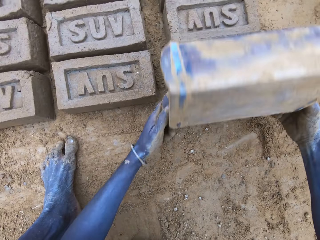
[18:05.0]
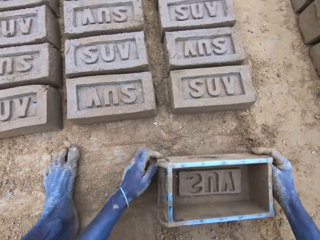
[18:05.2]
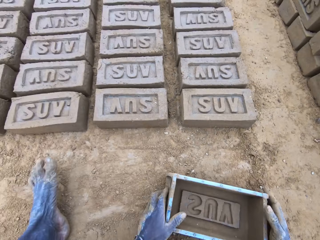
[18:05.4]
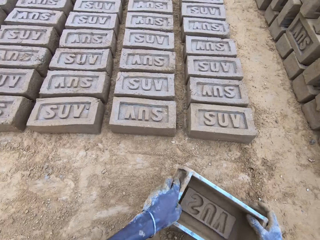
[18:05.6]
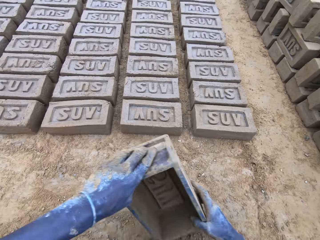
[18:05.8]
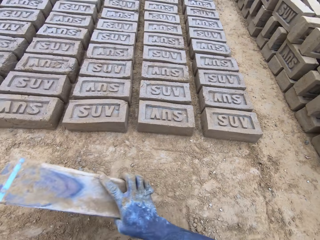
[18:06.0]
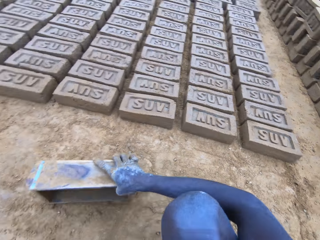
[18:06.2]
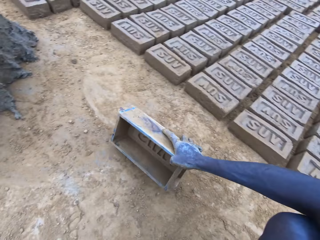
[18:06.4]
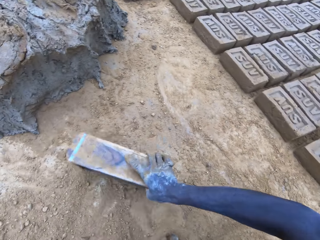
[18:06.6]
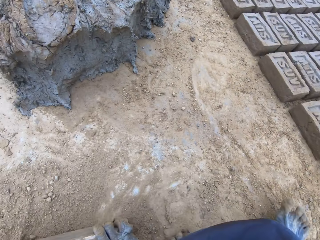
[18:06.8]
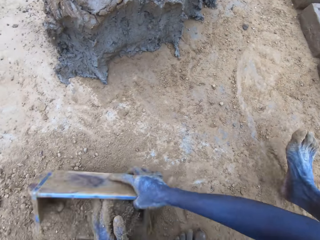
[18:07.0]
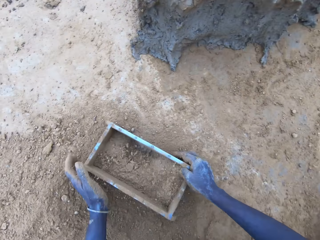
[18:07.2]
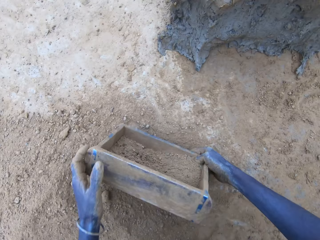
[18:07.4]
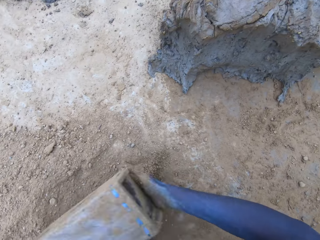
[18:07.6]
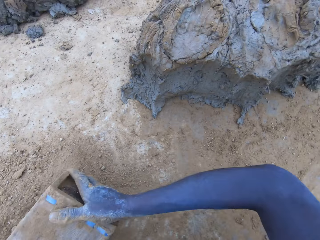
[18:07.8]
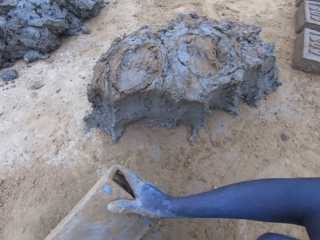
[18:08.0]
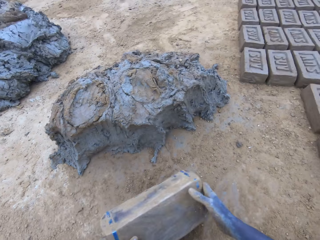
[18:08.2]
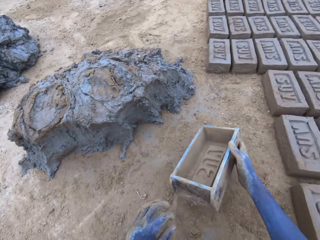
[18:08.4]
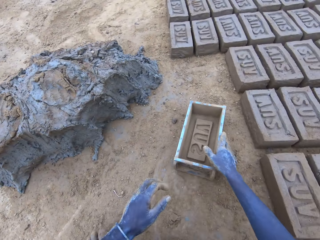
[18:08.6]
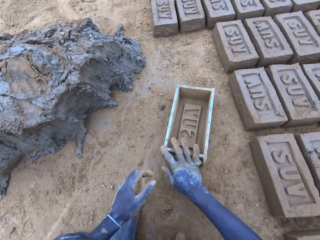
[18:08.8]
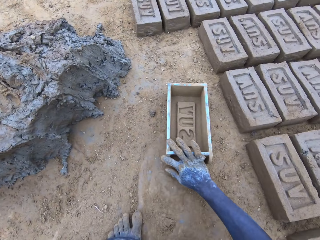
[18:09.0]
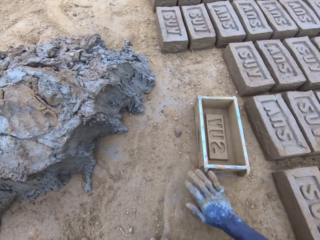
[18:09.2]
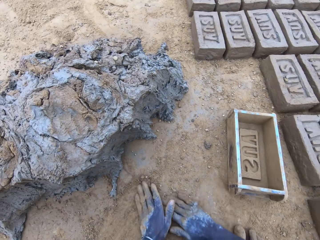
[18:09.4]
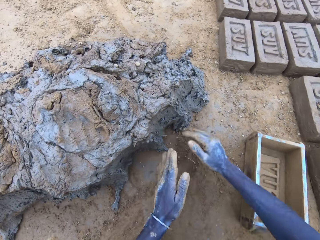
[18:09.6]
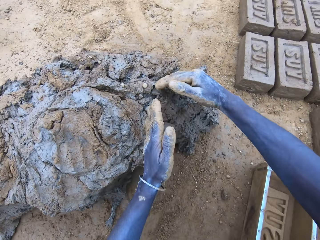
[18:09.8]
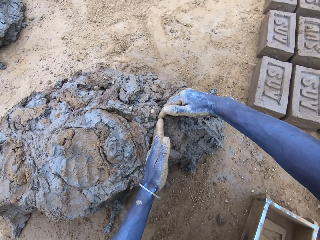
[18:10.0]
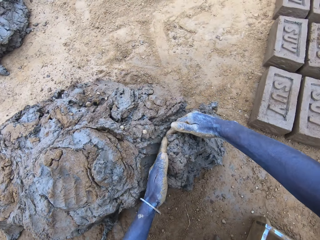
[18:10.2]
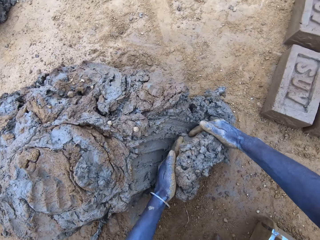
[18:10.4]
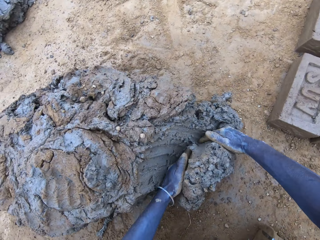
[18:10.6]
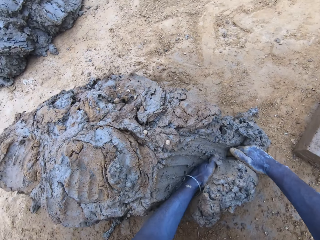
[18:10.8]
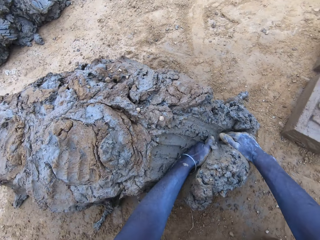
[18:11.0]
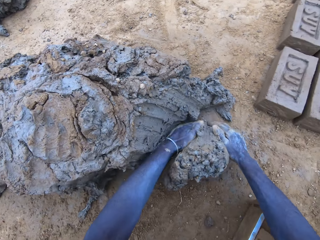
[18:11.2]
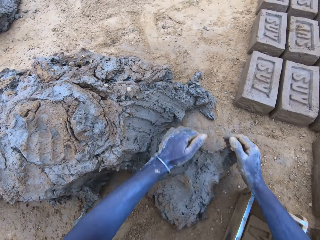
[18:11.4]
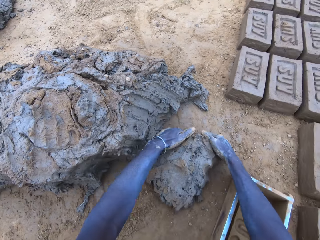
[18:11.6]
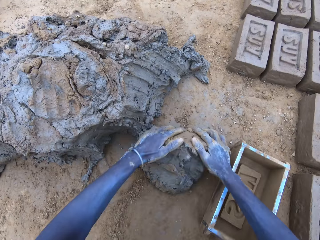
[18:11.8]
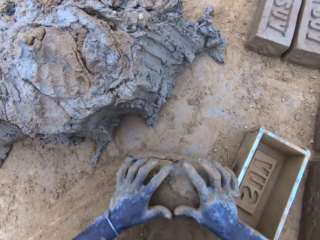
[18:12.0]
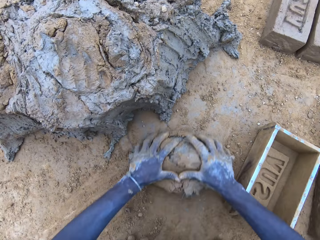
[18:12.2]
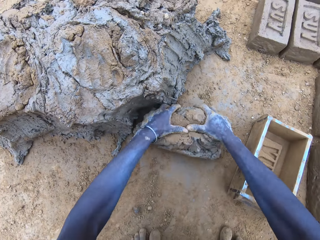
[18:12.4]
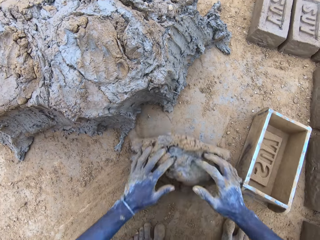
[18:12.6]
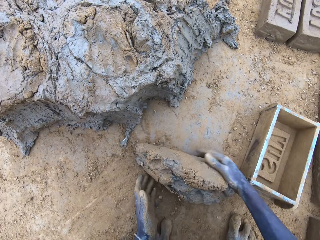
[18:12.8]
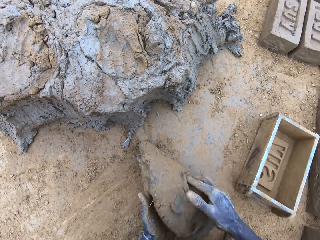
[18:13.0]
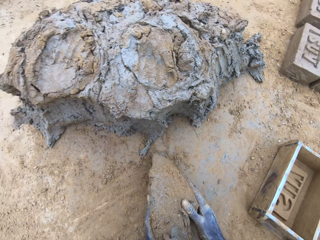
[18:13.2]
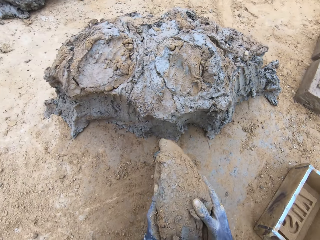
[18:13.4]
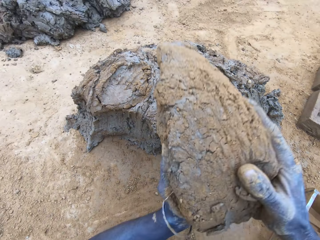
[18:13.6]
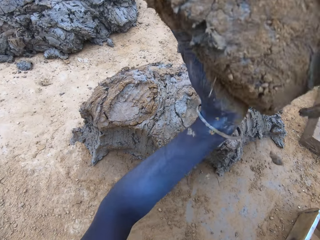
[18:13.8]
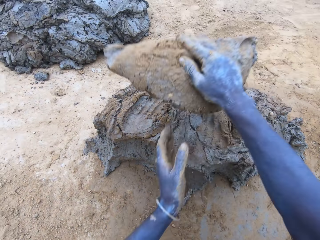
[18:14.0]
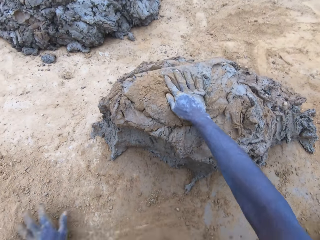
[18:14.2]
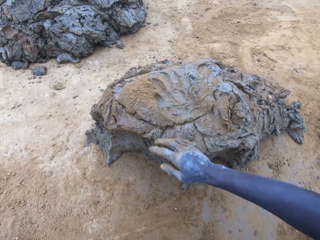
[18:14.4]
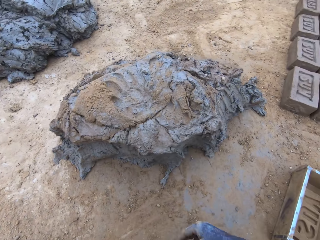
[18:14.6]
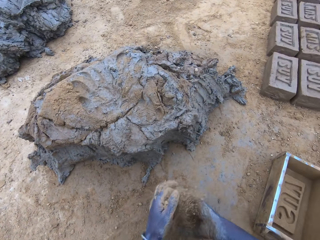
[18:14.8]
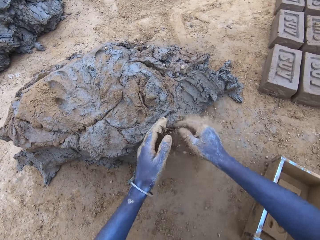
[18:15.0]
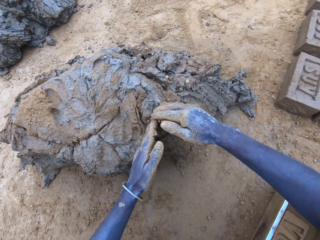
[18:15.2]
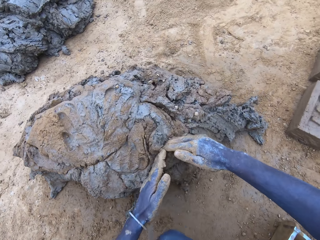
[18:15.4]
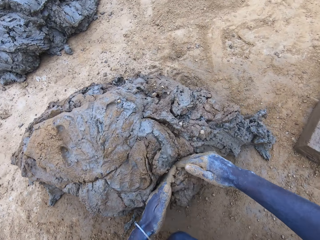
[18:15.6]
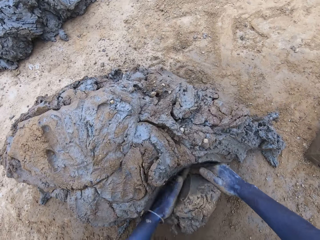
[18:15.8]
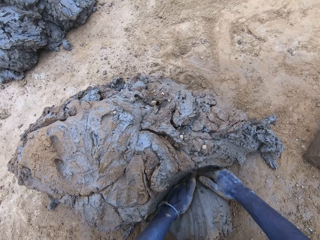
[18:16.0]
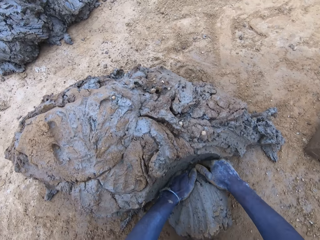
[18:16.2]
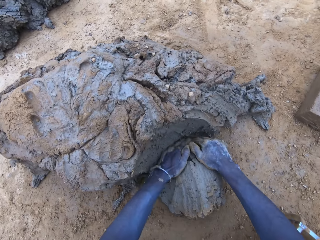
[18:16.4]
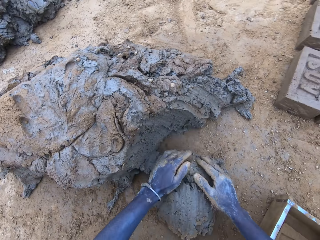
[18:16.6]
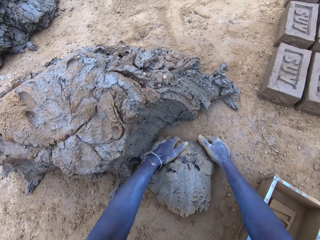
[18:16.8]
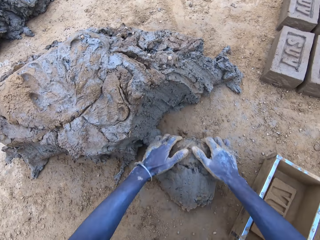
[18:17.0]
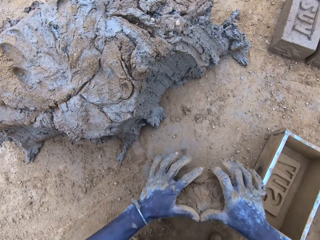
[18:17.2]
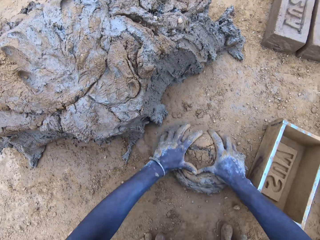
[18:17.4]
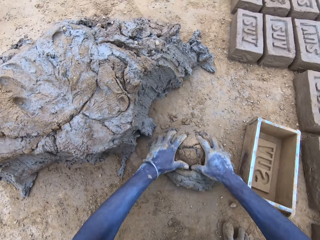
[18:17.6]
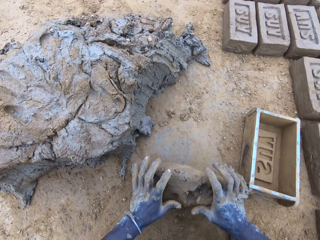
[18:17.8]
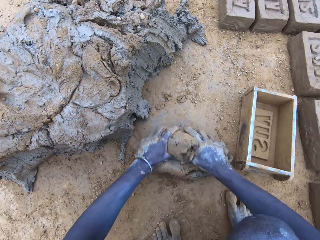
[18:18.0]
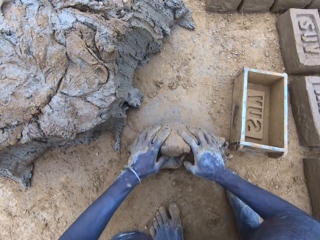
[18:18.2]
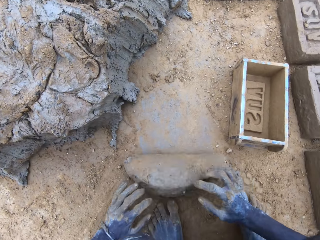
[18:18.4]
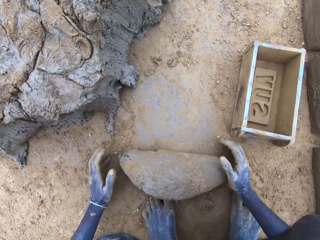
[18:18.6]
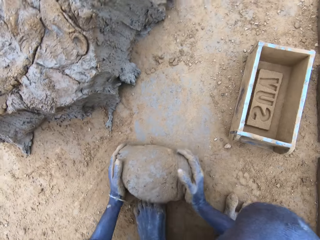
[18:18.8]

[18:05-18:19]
The camera wearer flips back the wooden brick moulder or brickmould and produces a mud brick. They put soil in the wooden brick maker. They pour the soil from the brickmould on the ground. They put the wooden brick moulder on the ground. They scoop mud. They cut the mud with a hand and roll the mud on the ground. They put the mud on top of the hill of mud. They scoop mud. They cut the mud with a hand and roll the mud on the ground.

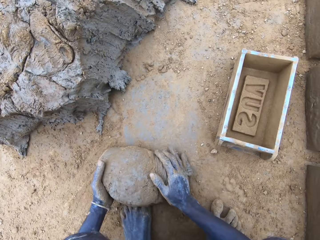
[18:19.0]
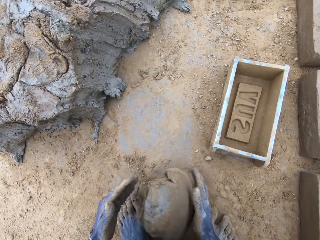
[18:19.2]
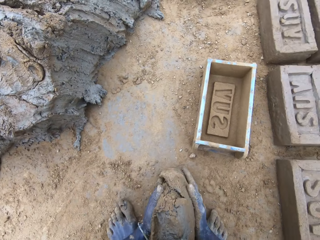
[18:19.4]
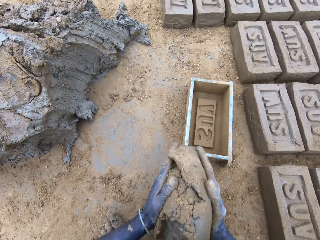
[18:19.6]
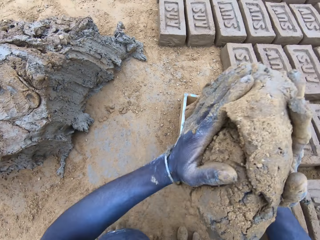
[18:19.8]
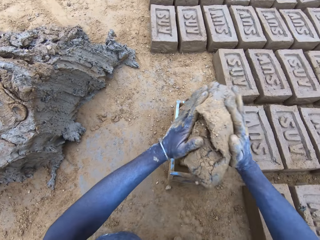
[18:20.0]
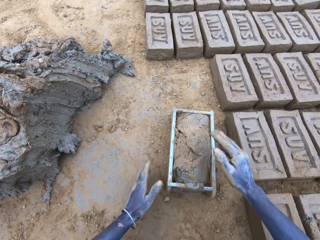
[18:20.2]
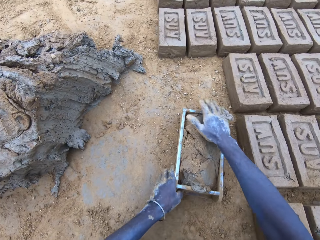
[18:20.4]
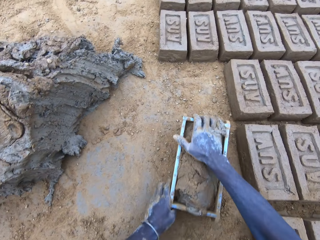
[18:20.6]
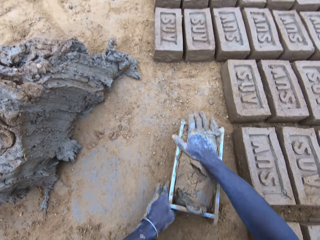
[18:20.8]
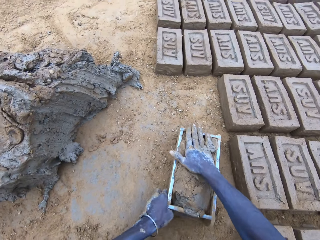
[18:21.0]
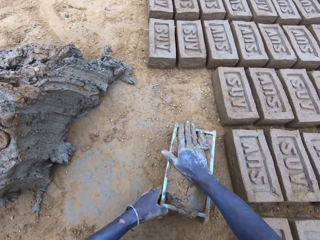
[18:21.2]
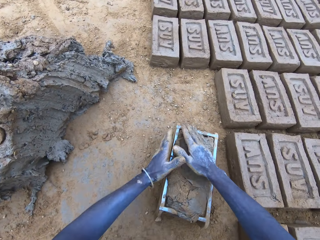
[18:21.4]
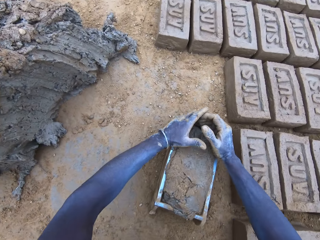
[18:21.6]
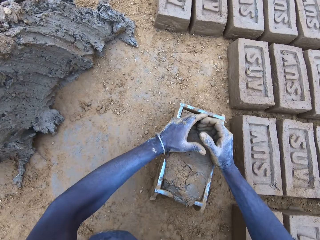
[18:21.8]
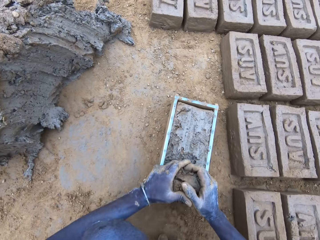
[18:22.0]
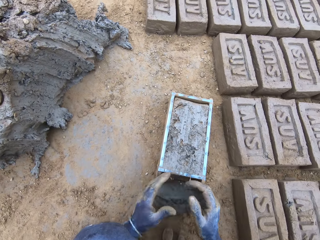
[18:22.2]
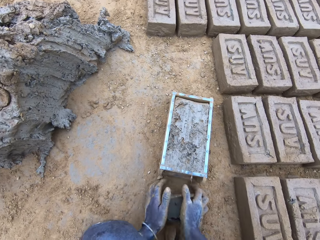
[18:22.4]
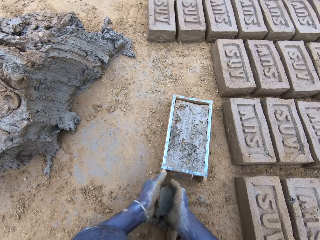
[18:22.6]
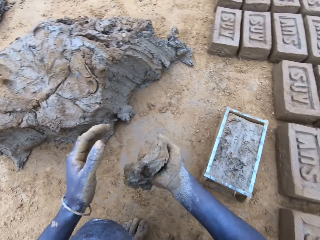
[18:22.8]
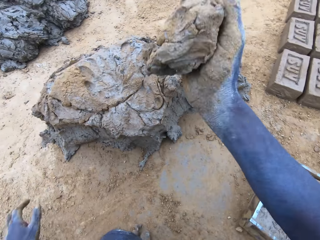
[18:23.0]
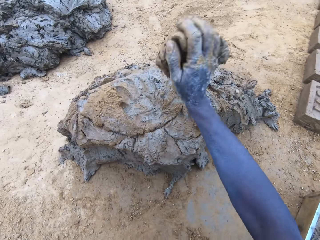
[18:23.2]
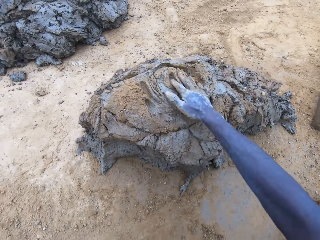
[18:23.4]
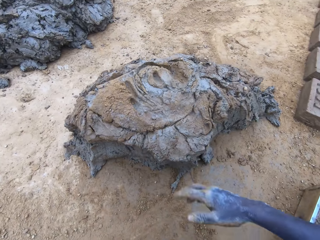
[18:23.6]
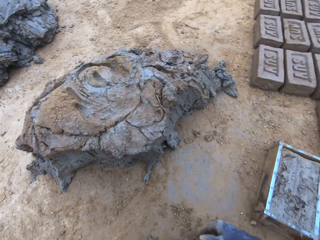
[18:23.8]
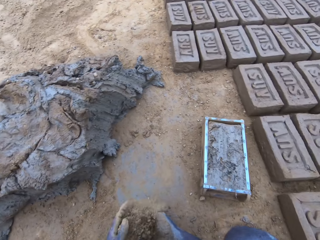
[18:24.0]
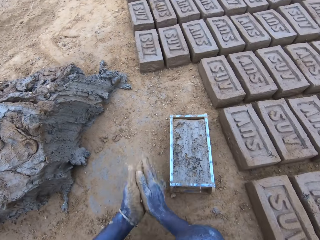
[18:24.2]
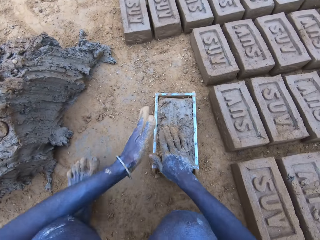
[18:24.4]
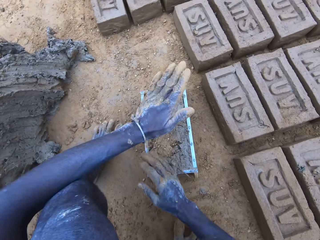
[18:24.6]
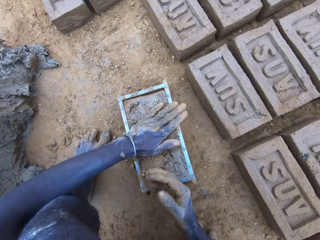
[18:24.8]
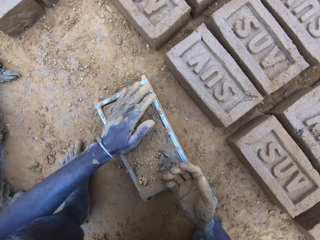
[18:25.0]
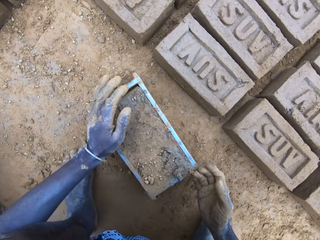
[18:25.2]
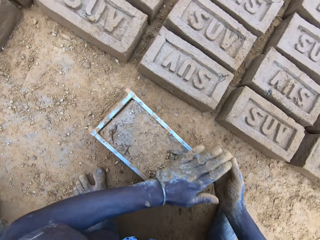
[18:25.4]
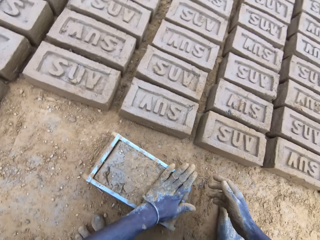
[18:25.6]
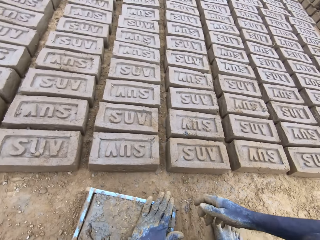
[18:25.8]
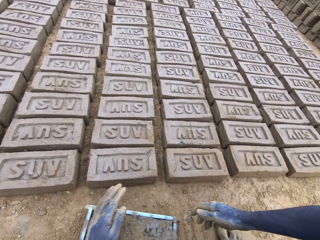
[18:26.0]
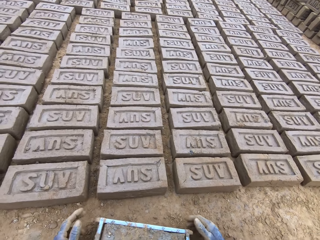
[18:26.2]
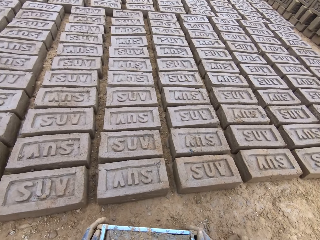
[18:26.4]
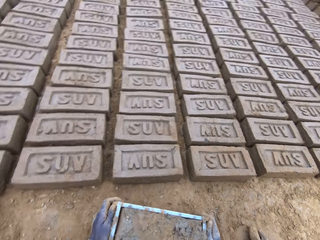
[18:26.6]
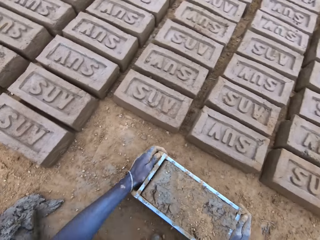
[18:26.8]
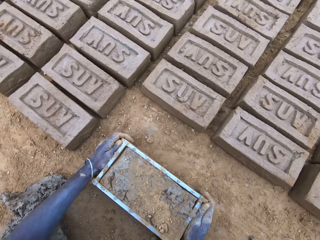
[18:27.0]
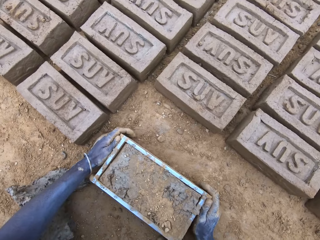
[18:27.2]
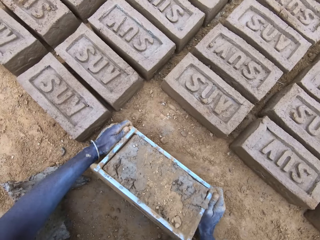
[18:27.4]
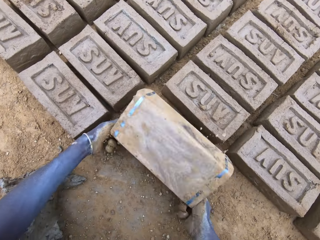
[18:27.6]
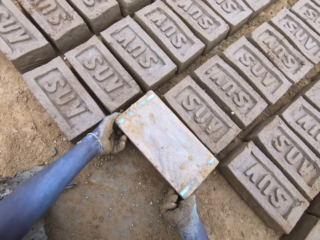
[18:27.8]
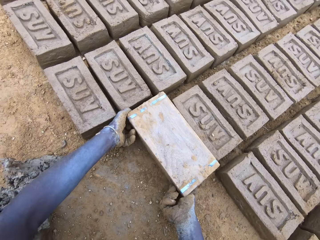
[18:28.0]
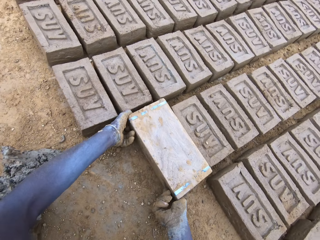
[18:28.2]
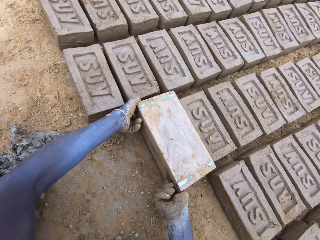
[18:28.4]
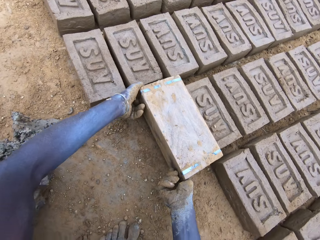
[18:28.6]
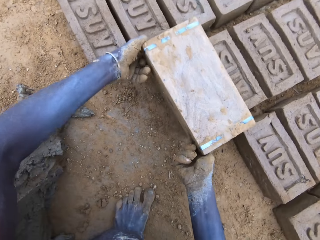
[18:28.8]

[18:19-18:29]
The camera wearer puts mud in the wooden brick moulder or brickmould. They press the mud in the wooden brick moulder. They remove the excess mud from the wooden brick moulder. They put the mud on top of the hill of mud. They press the mud in the wooden brick moulder and drag the wooden brick moulder. They pour the mud in the brickmould on the ground. They turn the wooden brick moulder upside down to produce a mud brick.
